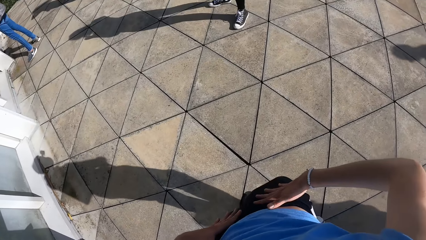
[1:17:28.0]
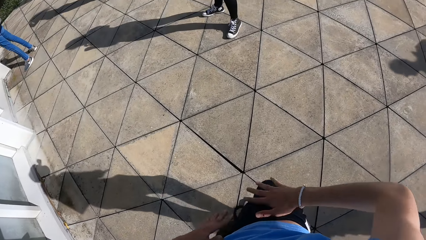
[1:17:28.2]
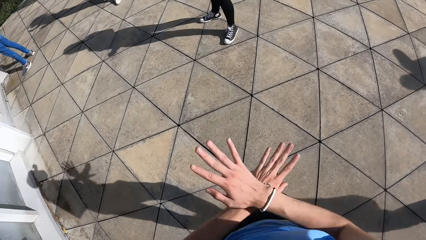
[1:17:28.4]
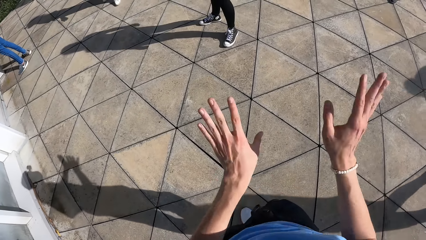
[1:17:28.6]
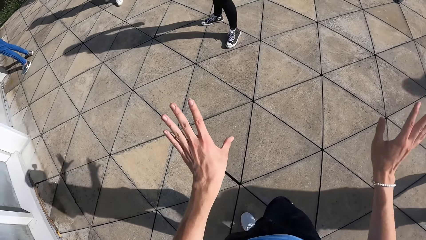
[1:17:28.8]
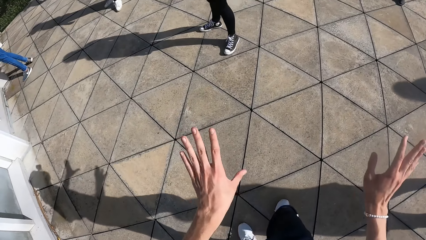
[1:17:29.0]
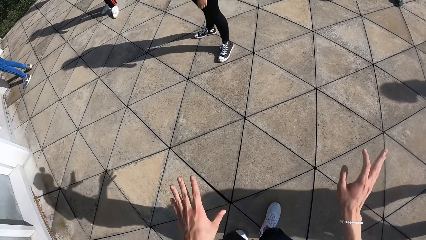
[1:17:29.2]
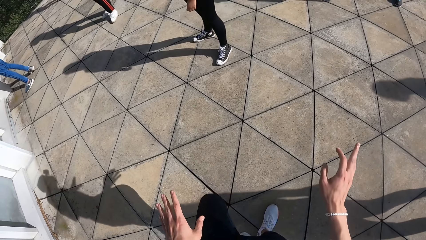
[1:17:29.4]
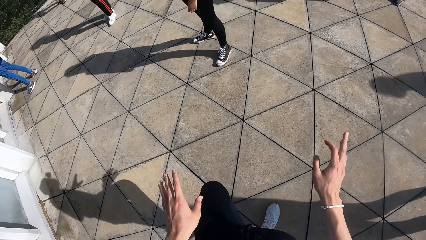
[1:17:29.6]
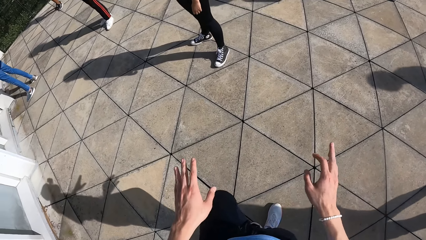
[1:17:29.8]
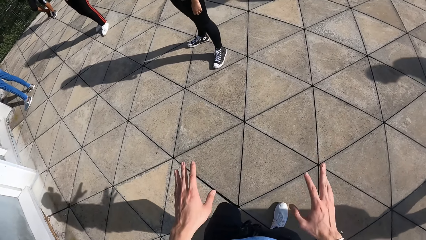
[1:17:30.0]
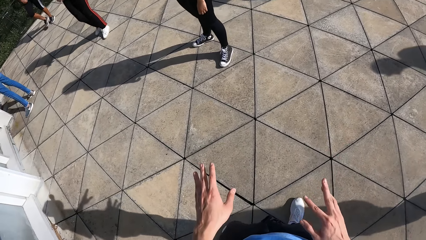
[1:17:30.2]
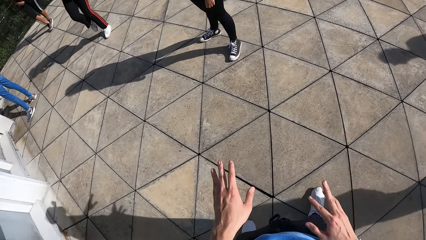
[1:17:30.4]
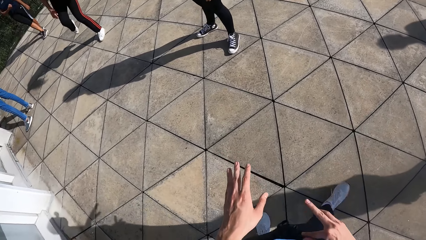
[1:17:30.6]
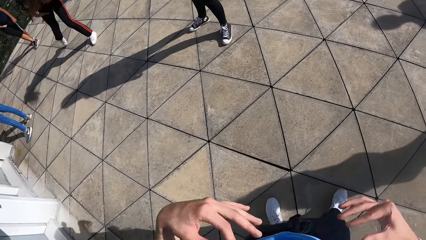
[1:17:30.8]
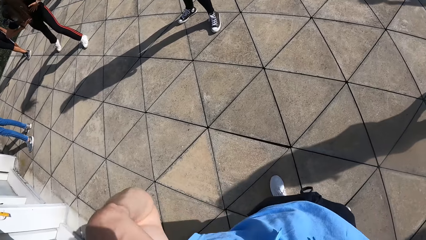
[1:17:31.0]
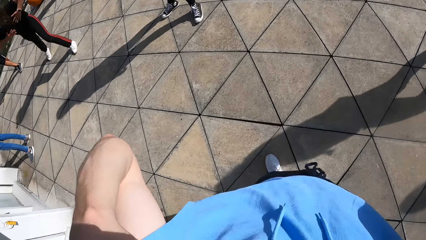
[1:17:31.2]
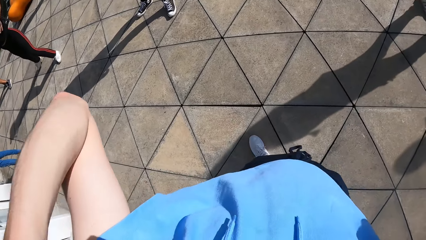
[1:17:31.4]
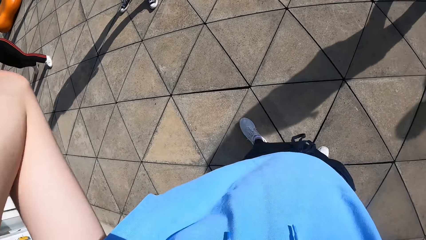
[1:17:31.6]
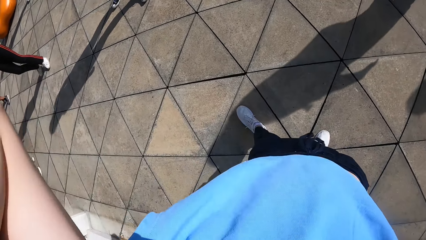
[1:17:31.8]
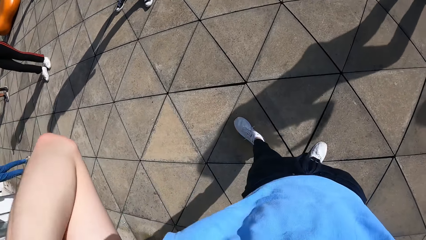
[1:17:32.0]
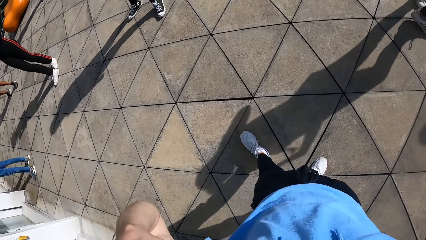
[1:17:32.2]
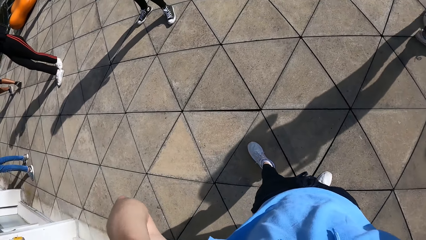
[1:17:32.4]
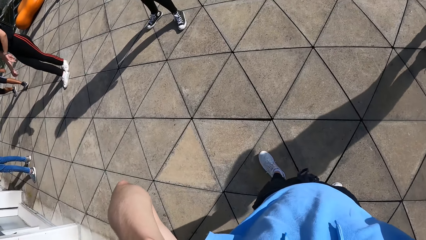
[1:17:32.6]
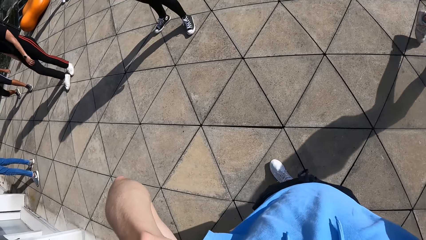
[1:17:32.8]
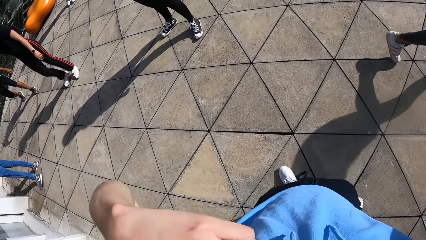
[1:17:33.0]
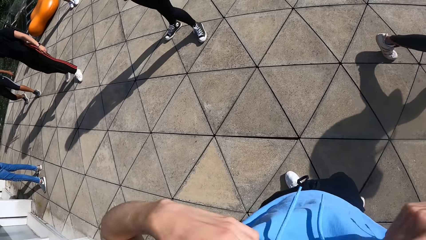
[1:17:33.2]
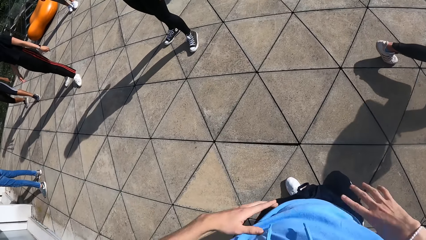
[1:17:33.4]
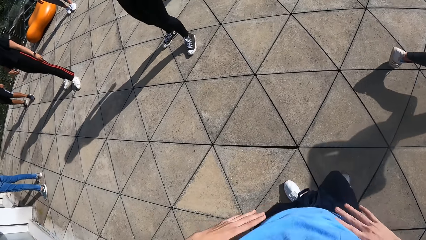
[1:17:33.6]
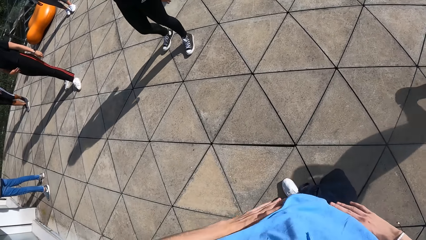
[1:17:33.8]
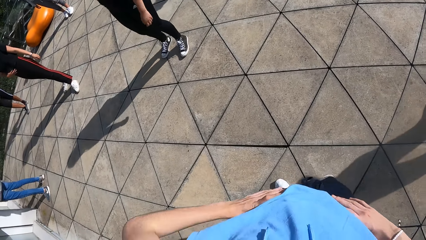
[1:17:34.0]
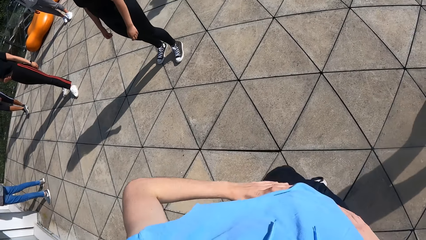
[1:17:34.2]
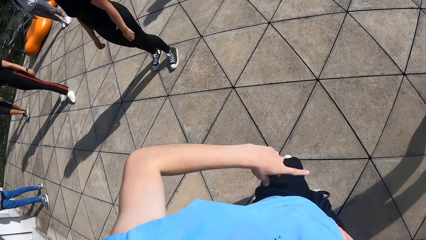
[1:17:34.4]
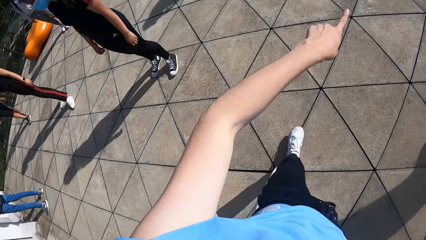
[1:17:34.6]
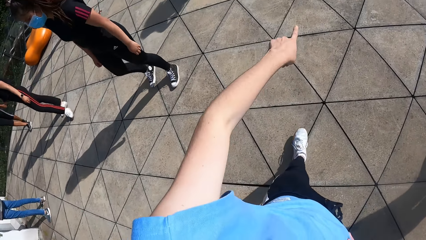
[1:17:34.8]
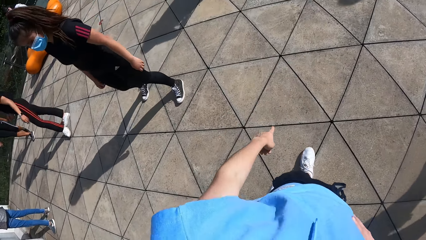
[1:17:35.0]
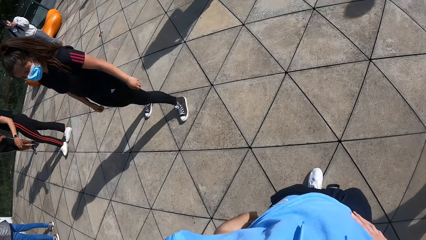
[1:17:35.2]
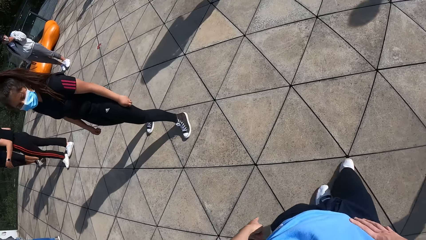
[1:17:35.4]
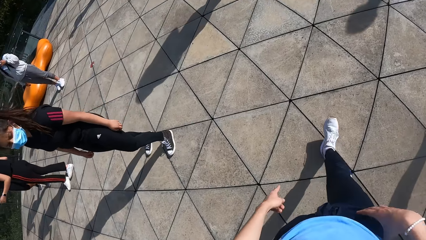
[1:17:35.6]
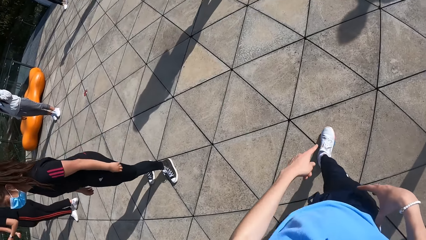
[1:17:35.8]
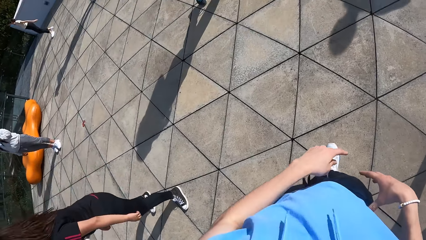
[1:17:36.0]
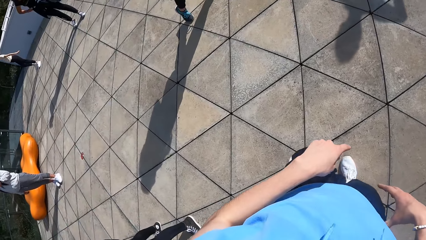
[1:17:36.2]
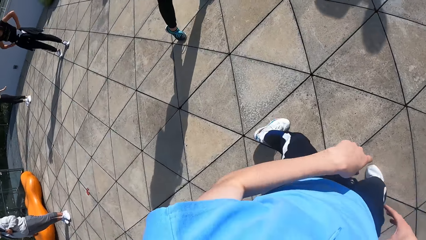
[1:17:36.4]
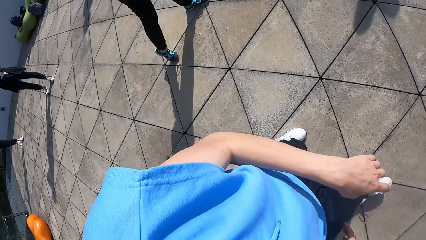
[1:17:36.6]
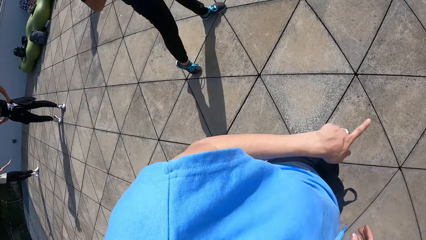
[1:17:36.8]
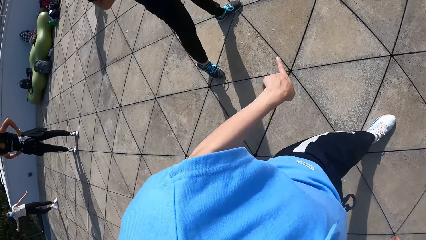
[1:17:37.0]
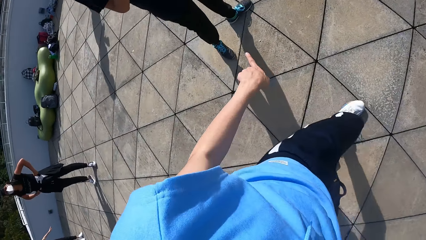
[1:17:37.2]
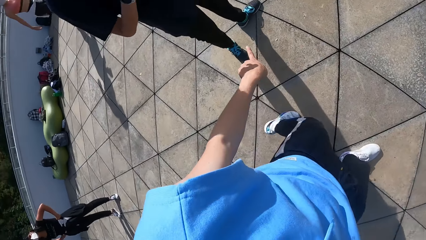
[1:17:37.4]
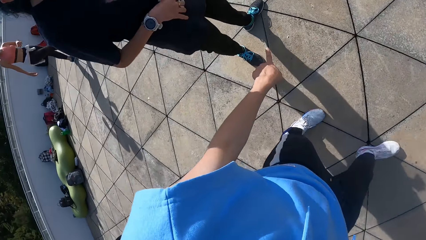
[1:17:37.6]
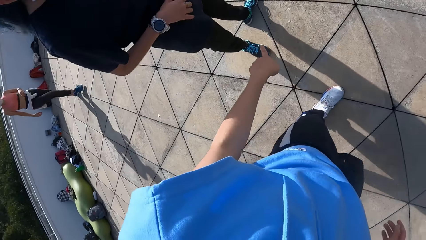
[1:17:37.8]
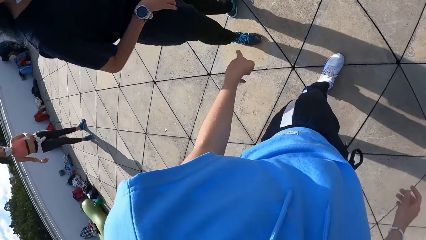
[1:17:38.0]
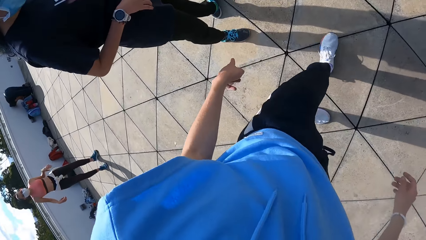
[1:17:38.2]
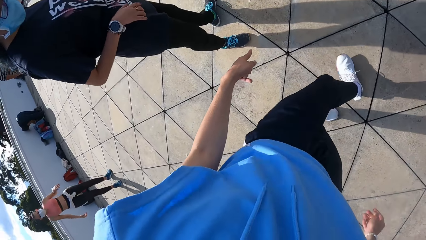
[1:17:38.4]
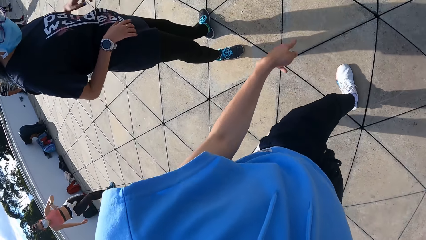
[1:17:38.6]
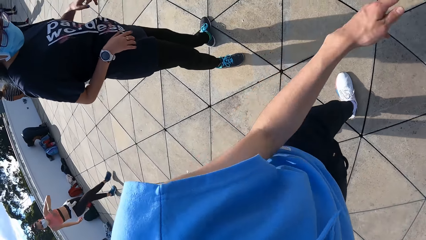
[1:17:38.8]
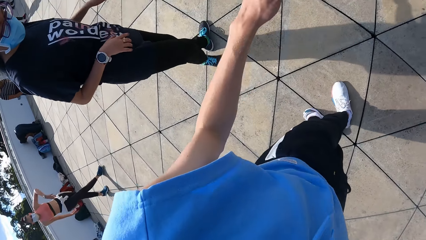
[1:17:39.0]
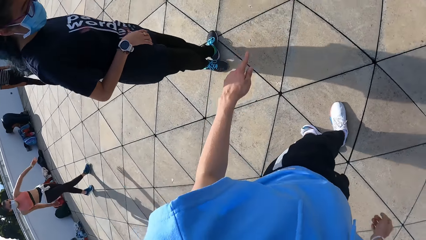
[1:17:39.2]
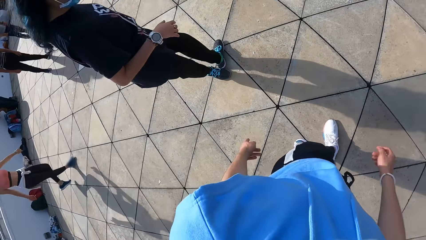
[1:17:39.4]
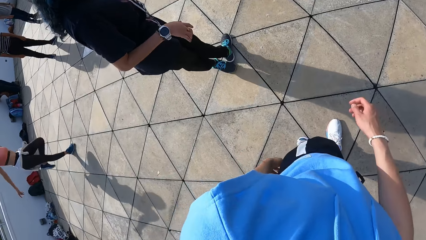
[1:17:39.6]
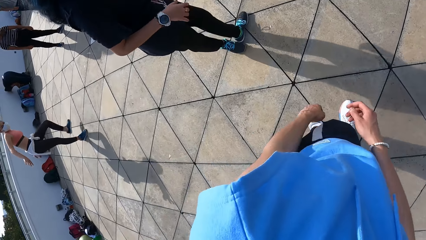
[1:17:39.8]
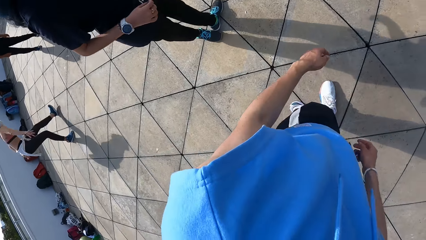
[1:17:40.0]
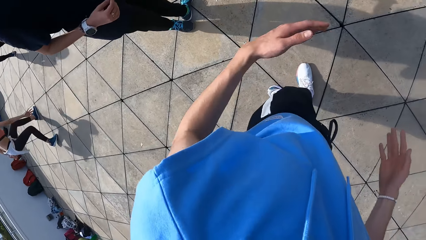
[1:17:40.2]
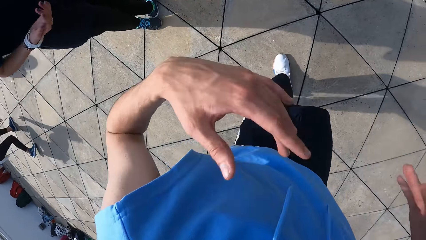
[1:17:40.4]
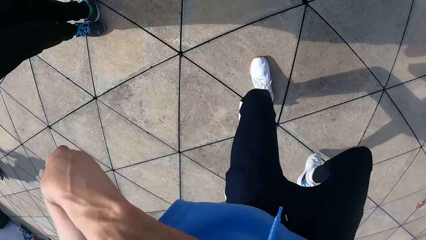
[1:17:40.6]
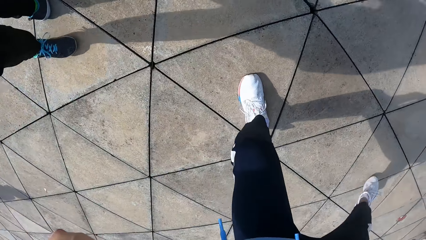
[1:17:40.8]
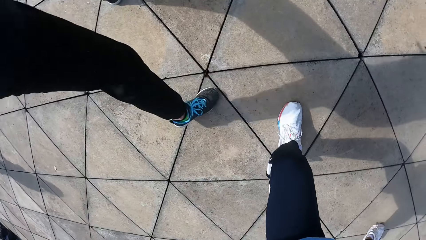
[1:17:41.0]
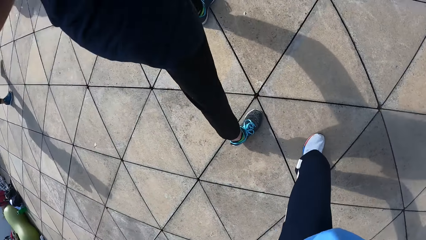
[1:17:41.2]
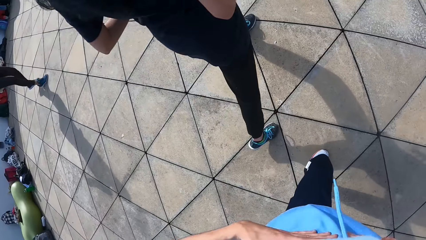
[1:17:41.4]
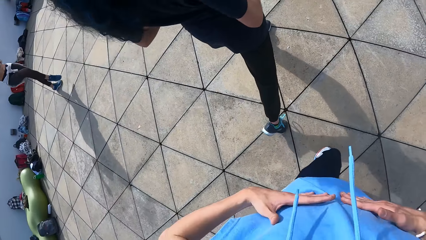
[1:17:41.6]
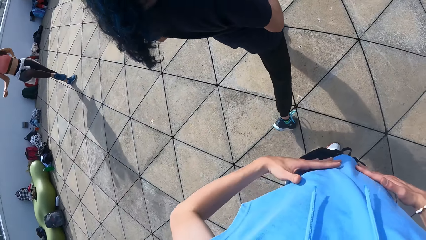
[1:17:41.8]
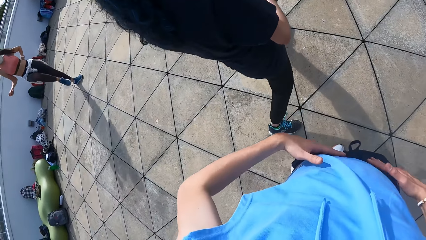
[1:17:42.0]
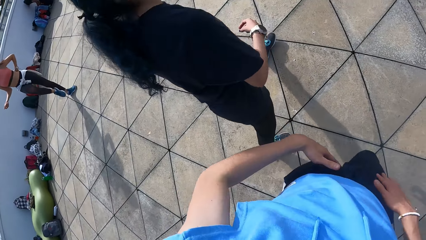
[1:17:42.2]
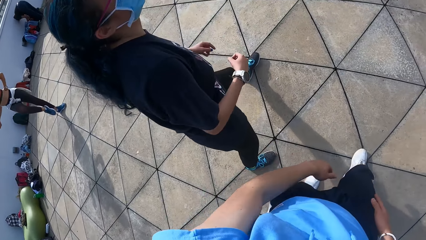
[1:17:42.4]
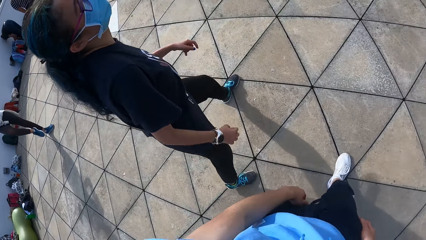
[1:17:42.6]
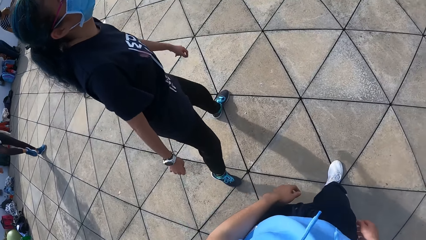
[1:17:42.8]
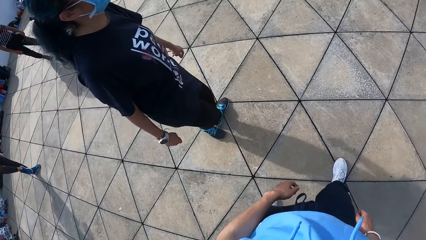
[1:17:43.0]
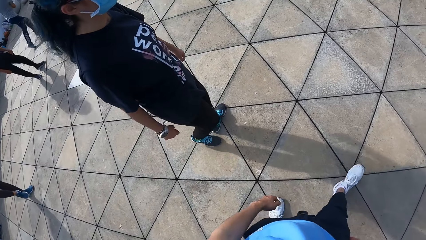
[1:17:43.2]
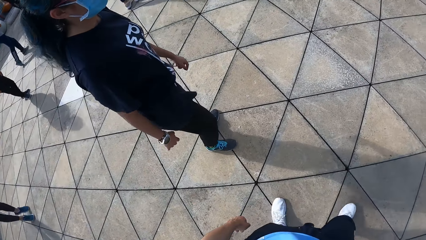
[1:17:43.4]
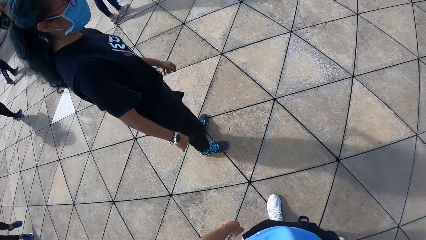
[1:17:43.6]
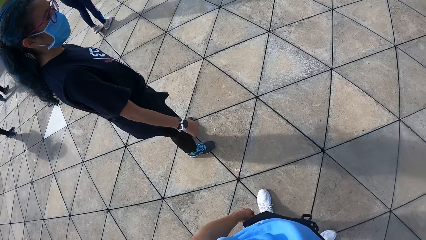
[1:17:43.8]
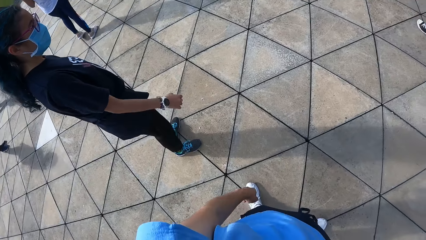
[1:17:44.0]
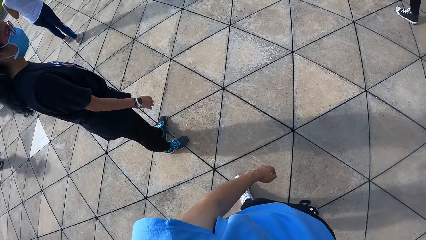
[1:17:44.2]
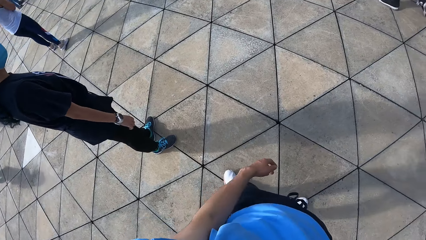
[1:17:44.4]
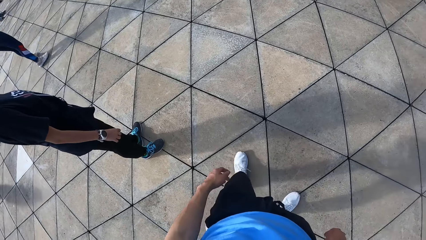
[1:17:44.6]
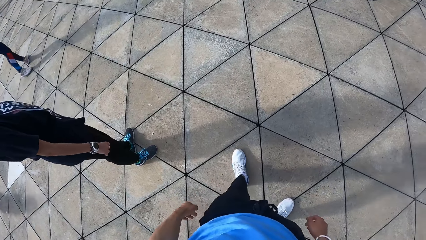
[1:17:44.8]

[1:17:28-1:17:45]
The camera wearer moves hands. They move on the ground. They interact with a woman. They dance with the woman on the ground. They move on the ground.
